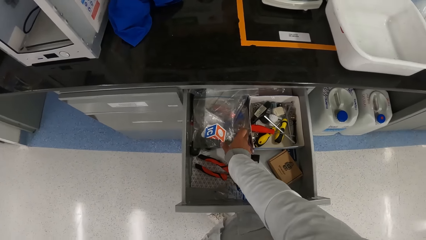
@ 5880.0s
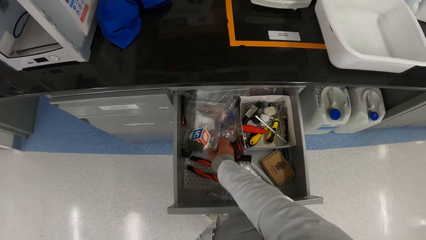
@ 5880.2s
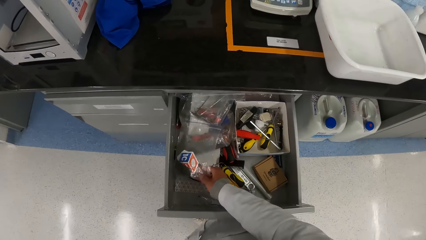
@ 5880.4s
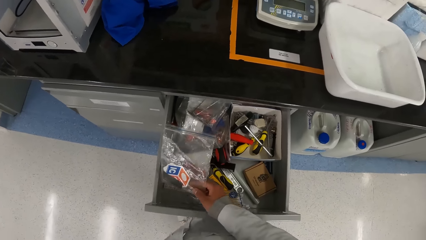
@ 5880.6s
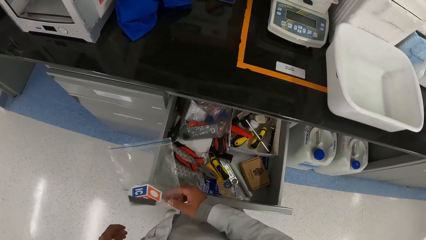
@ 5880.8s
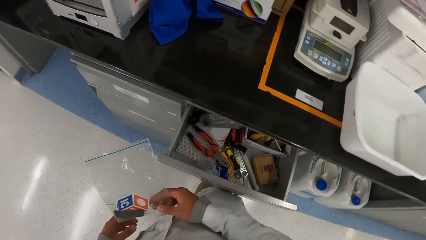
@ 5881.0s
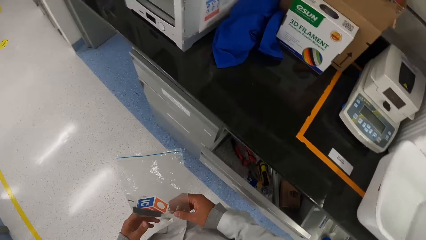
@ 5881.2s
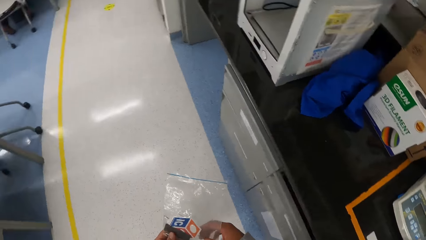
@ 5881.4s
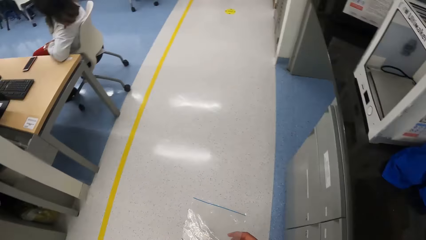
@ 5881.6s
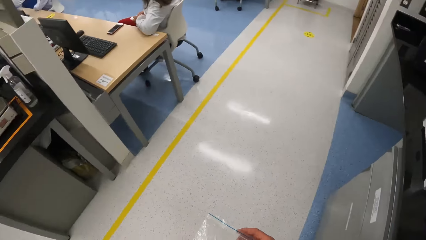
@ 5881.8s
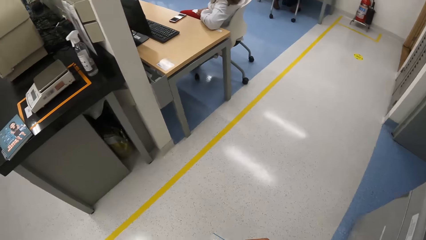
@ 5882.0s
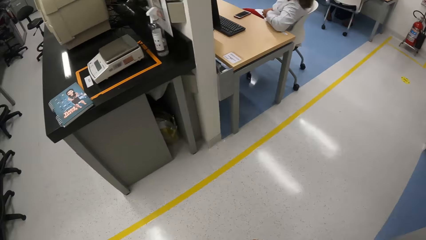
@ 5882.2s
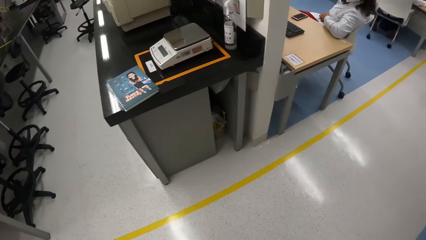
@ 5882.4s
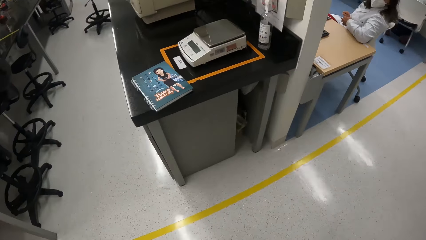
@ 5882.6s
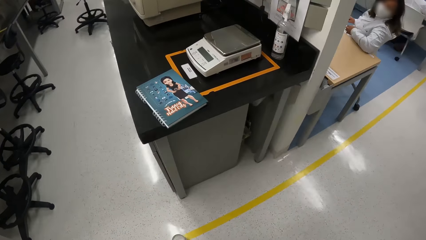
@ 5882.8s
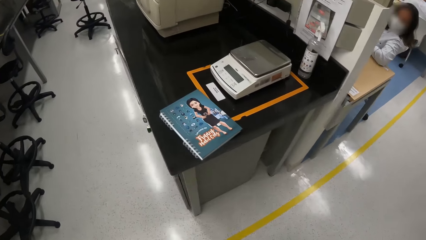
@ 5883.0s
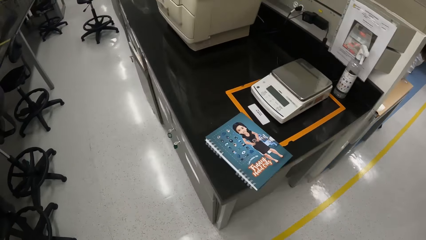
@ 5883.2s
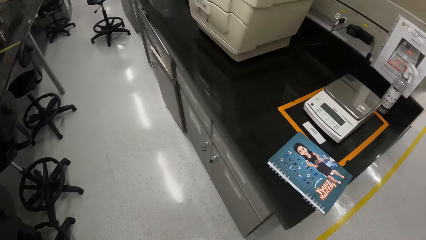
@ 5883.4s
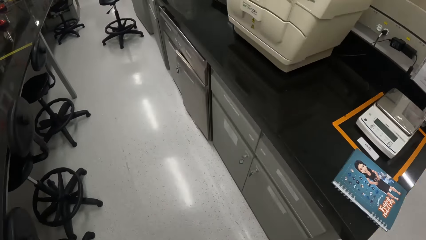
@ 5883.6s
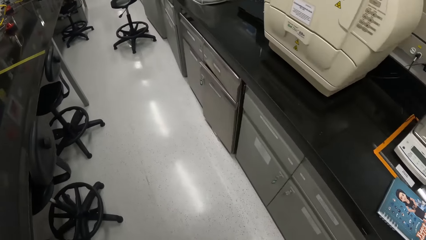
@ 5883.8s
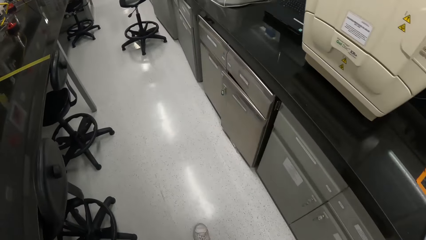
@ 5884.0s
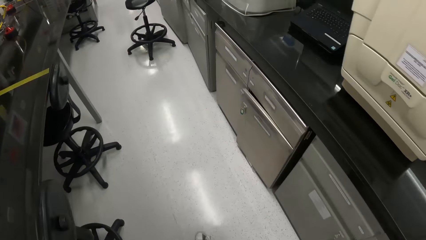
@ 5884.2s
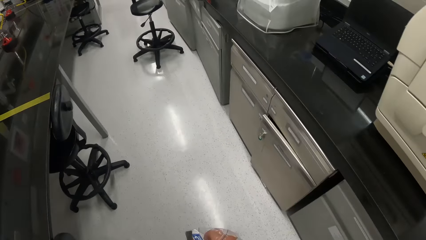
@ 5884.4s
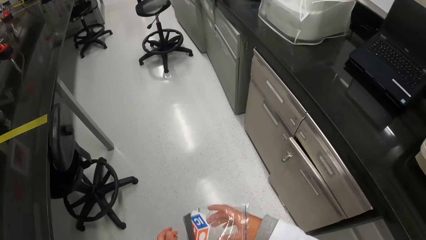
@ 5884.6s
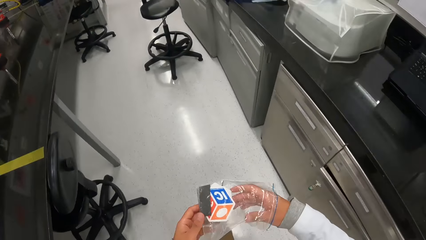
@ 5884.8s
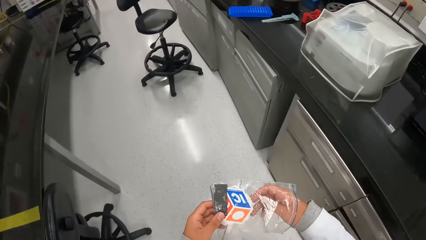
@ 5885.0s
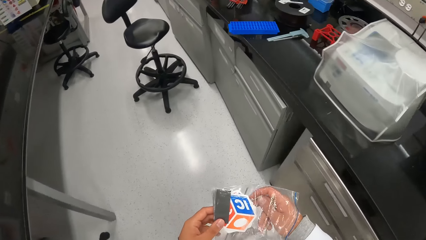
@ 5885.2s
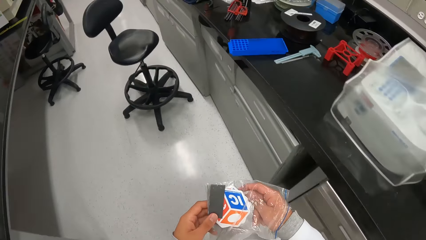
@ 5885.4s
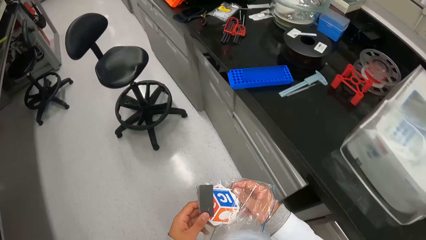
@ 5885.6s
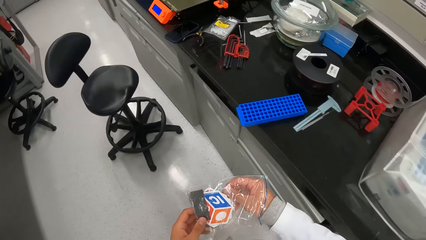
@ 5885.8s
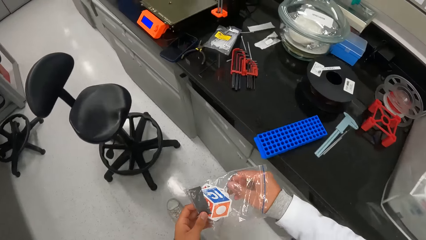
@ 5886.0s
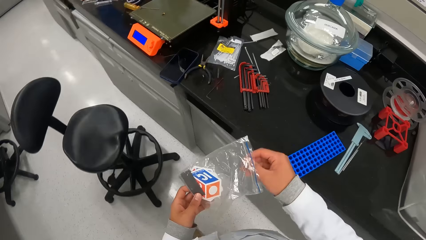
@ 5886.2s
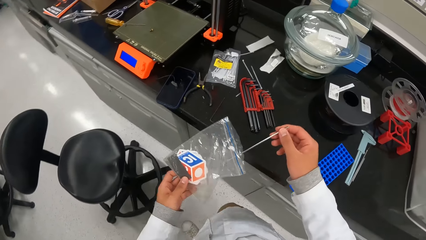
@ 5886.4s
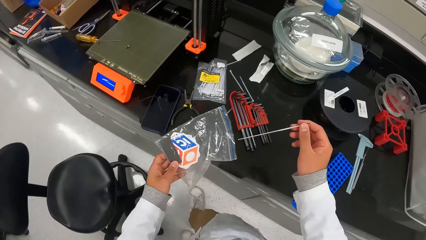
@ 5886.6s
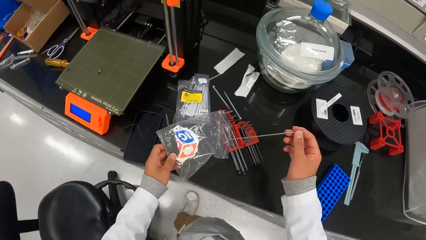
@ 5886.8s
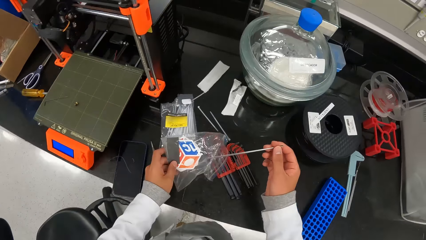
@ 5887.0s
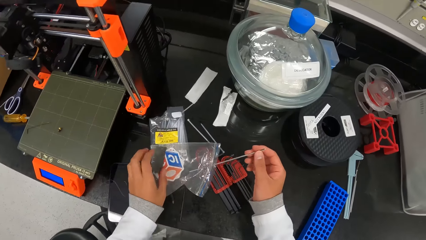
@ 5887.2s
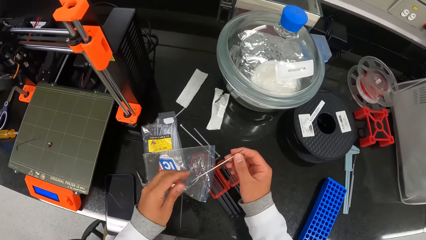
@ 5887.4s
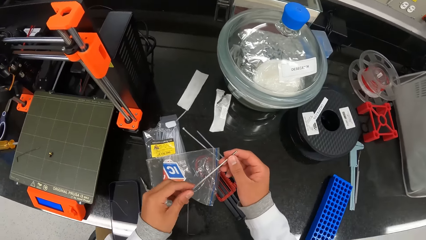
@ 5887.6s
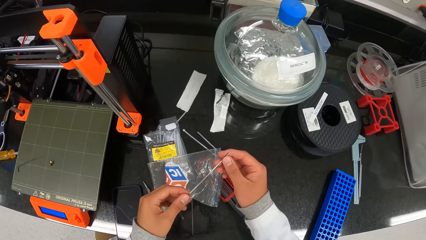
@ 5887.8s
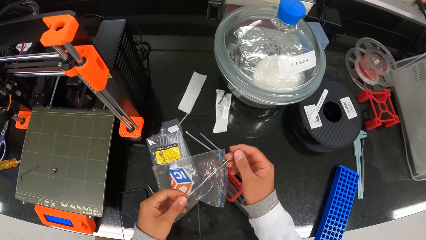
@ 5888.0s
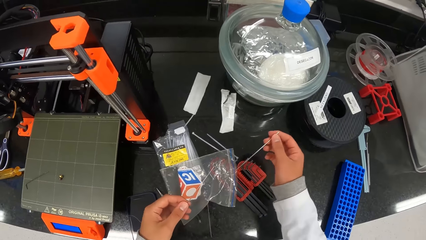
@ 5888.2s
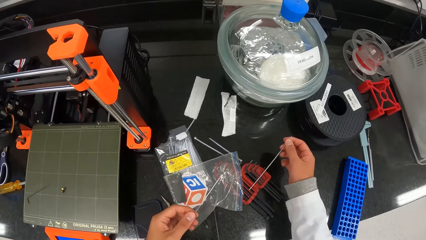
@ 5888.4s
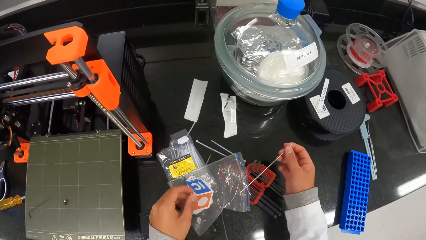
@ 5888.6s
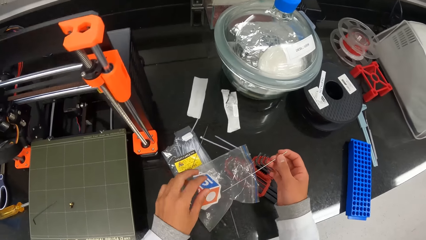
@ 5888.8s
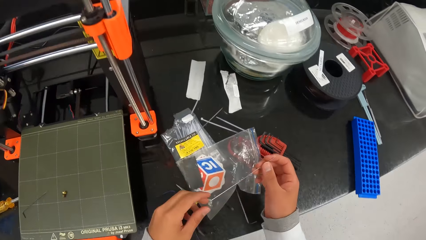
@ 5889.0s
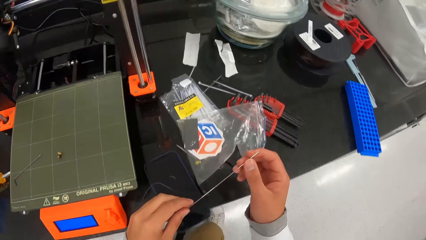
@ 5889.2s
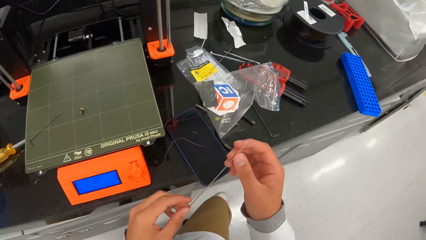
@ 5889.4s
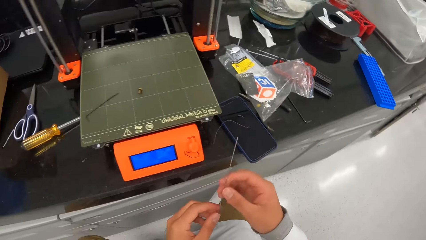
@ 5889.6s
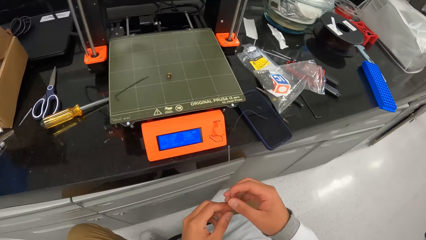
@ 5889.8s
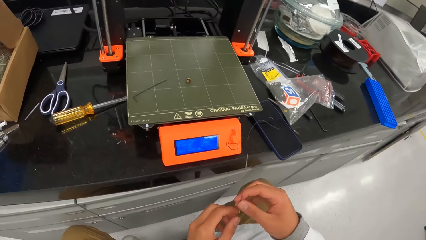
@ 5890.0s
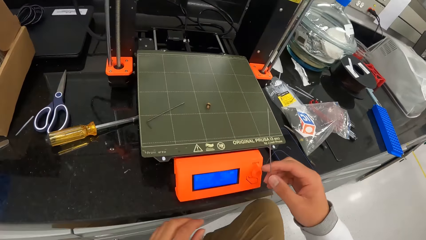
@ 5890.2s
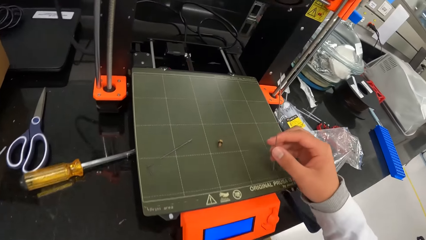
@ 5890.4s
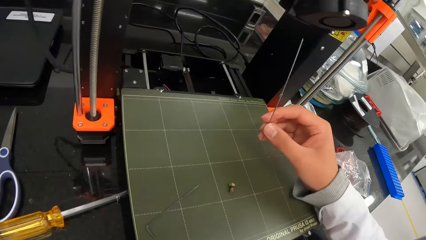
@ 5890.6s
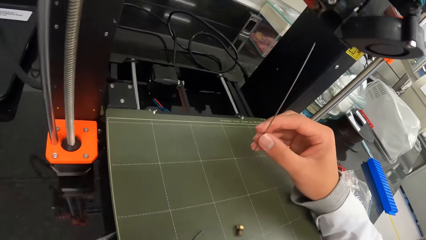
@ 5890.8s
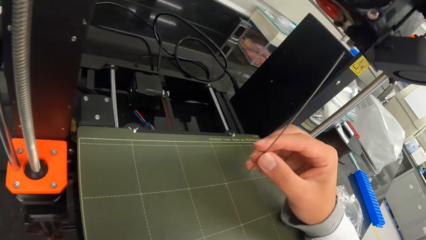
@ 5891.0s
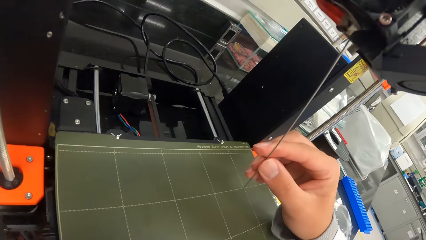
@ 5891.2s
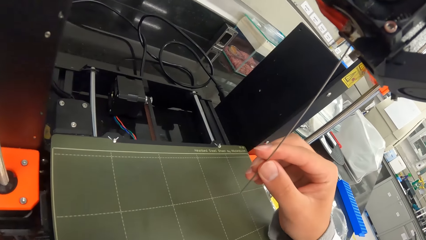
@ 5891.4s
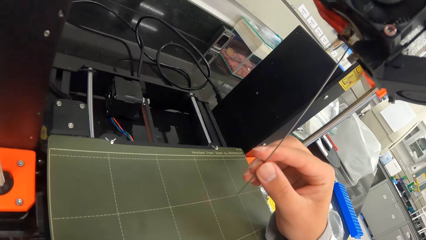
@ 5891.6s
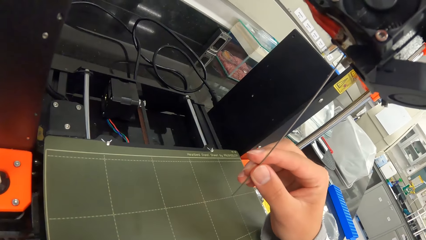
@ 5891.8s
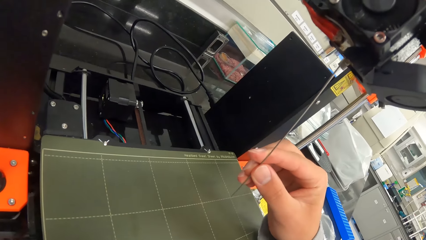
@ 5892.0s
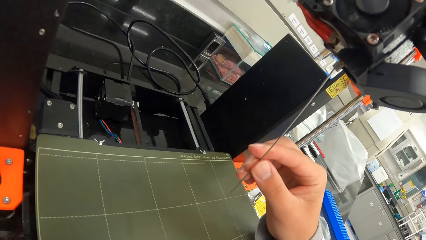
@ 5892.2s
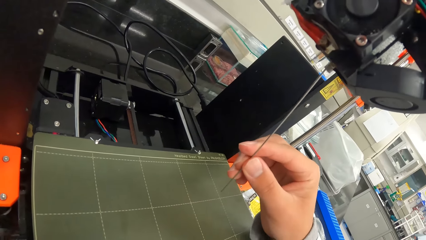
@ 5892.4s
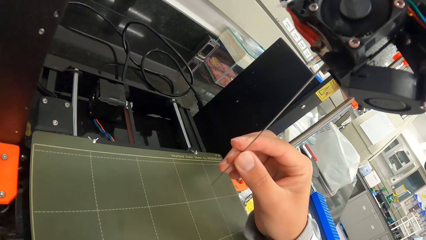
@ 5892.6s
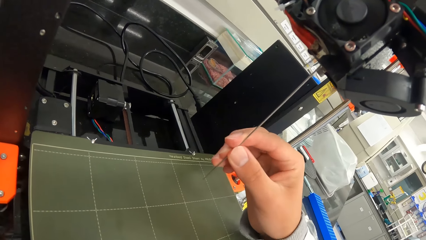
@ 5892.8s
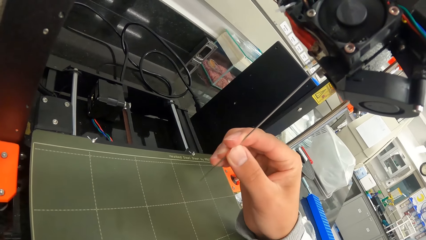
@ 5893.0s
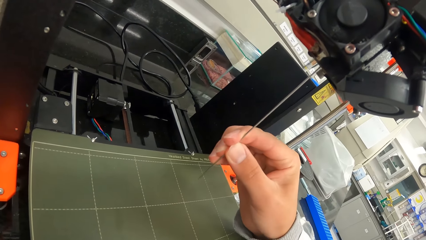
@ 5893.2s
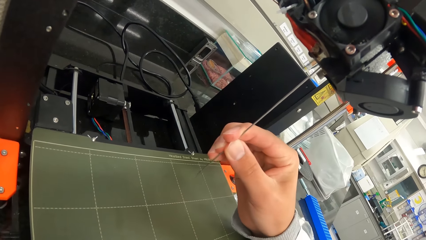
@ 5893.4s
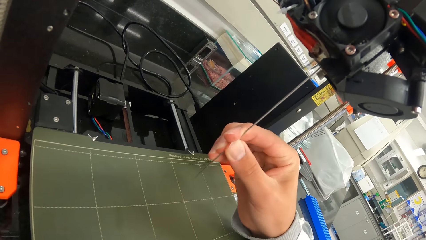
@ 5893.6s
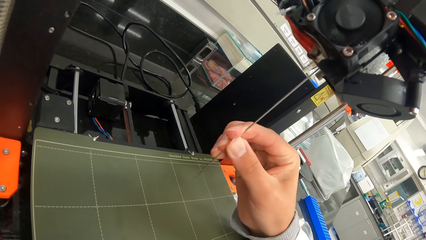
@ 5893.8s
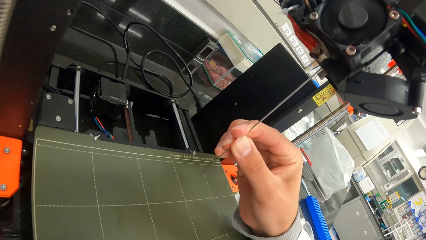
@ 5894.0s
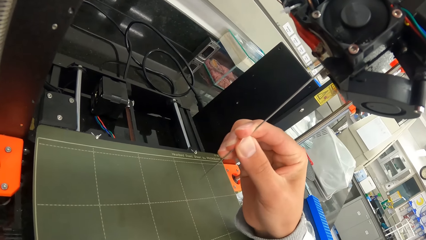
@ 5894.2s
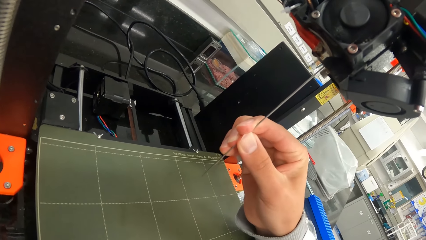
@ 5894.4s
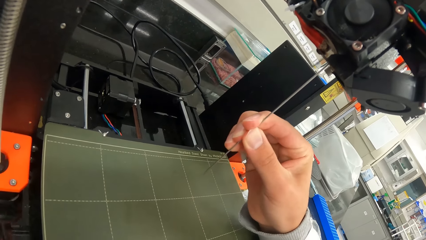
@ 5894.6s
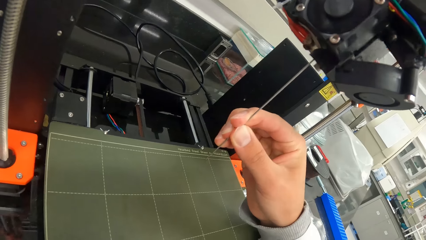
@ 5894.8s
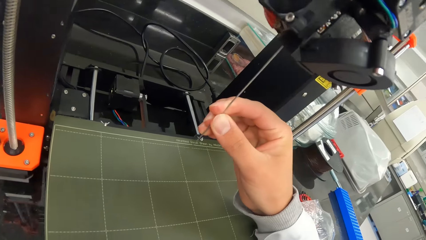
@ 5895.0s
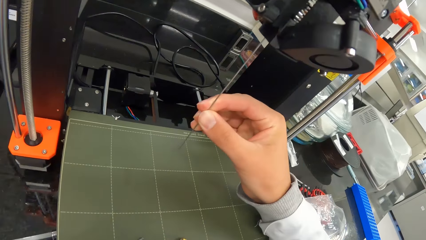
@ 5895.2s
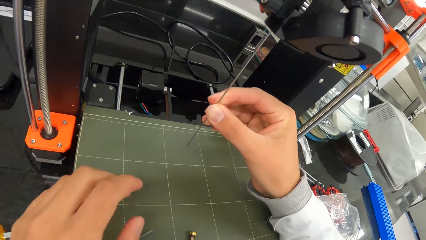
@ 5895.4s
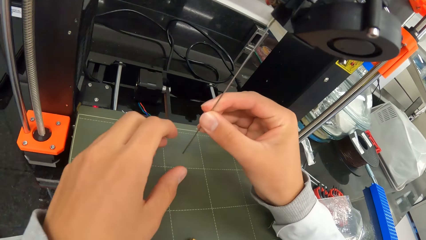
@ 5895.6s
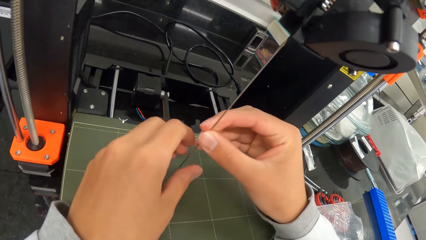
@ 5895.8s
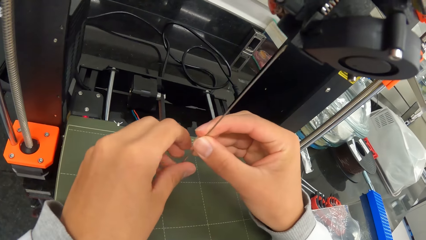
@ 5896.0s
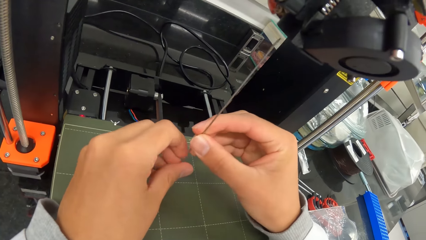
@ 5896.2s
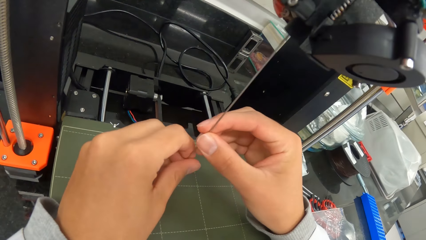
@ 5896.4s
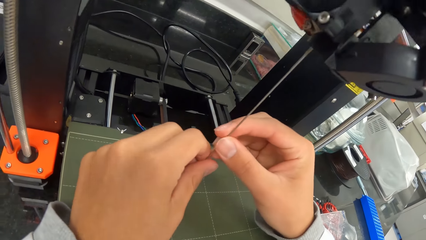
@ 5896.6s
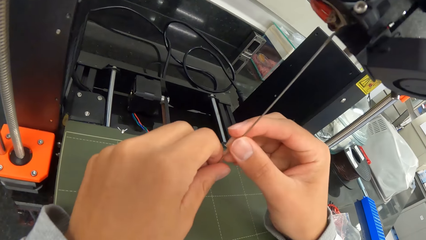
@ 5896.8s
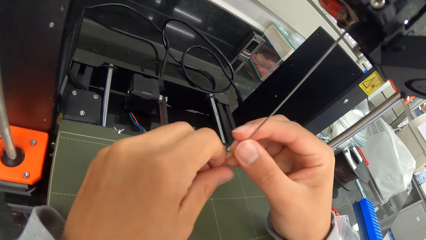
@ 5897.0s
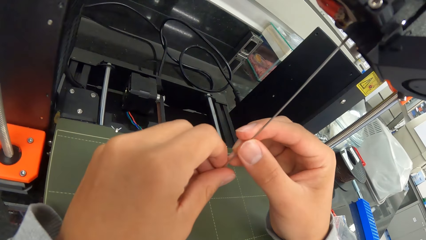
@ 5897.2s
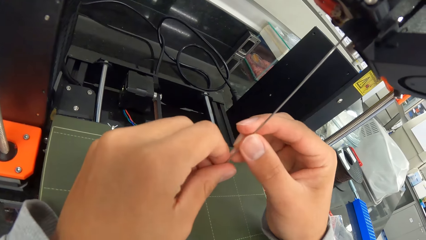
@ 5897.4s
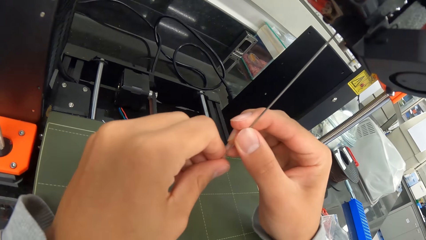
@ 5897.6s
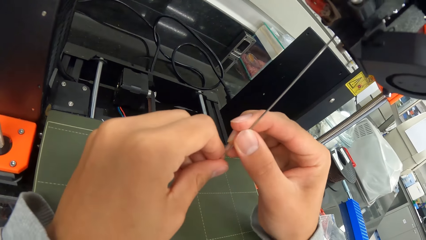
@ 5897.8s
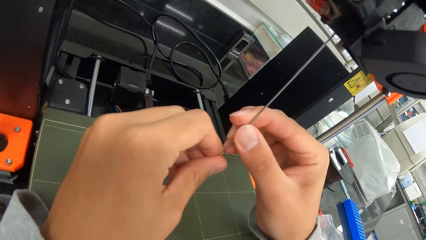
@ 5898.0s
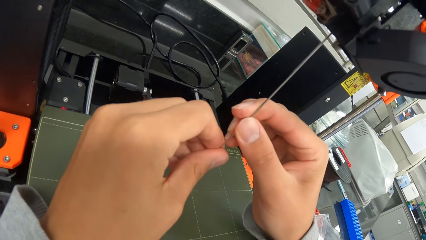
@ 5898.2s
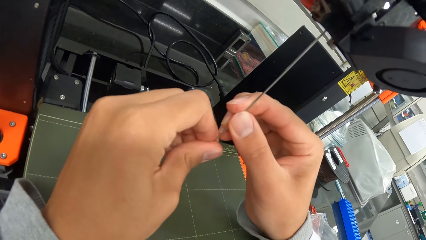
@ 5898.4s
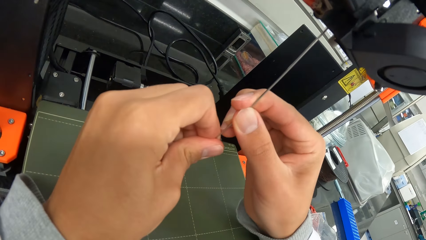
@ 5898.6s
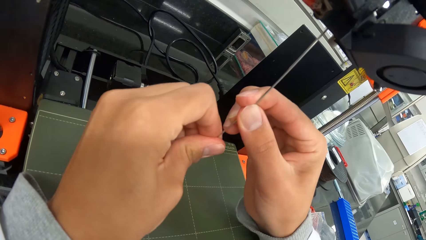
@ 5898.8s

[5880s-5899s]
The camera wearer takes out a packet of hex key wrenches from the drawer with his right hand. He closes the drawer with his right leg. He passes the packet of hex key wrenches to his left hand. He walks. He picks out two hex key wrenches or wires from the packet. He drops the packet of hex key wrenches on the slab. He picks out a hex key wrench from his right hand with his left hand. He touches the wire. He drops the hex key wrench in his left hand on the slab. He fixes the hex key wrench in his right hand into the extruder. He takes out the hex key wrench from the extruder with his right hand. He fixes the hex key wrench into the extruder with his hands.
